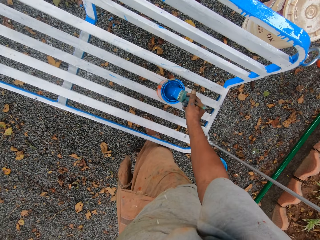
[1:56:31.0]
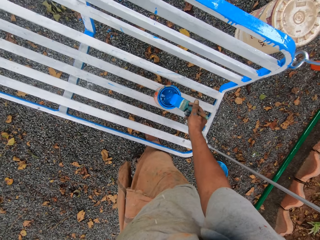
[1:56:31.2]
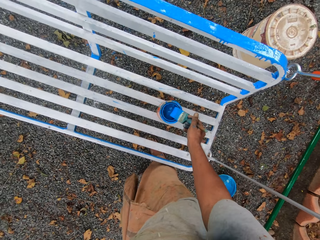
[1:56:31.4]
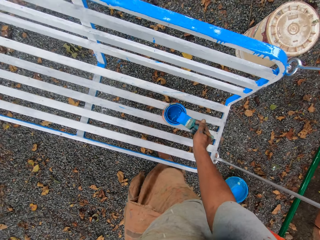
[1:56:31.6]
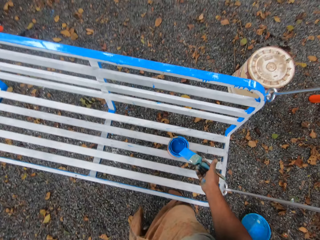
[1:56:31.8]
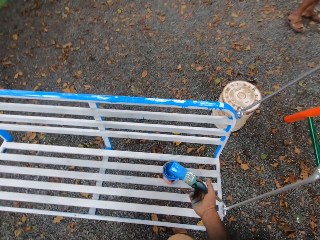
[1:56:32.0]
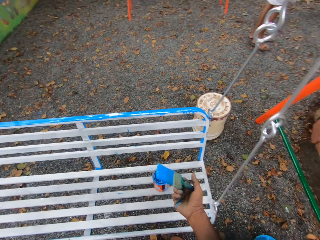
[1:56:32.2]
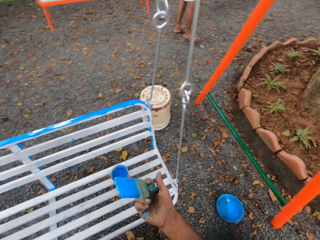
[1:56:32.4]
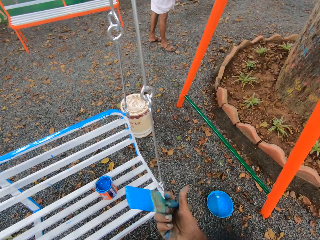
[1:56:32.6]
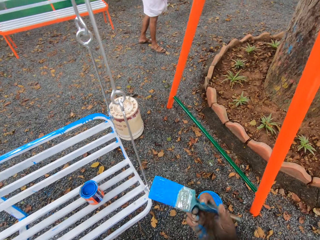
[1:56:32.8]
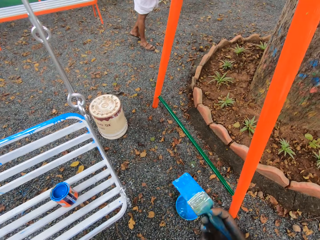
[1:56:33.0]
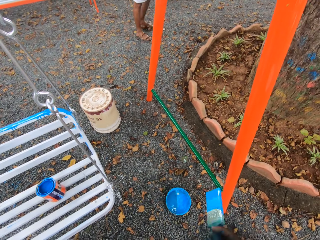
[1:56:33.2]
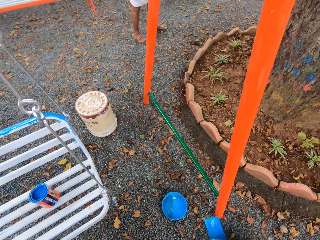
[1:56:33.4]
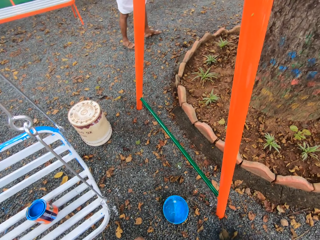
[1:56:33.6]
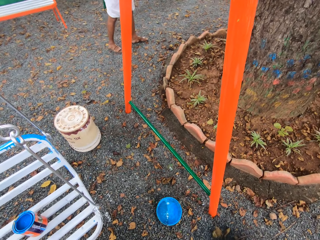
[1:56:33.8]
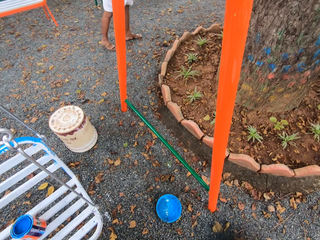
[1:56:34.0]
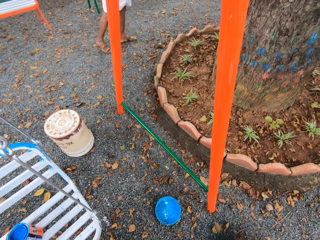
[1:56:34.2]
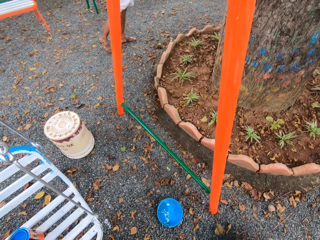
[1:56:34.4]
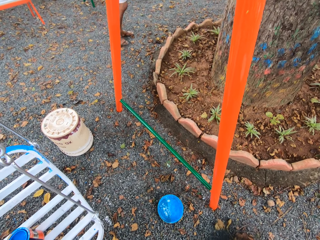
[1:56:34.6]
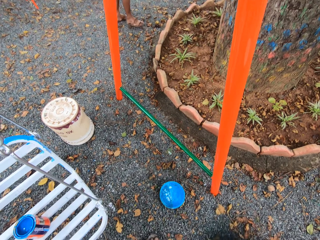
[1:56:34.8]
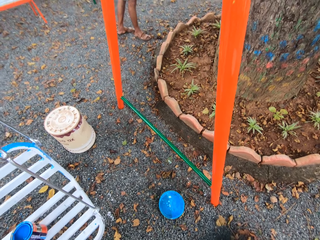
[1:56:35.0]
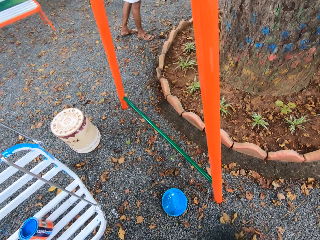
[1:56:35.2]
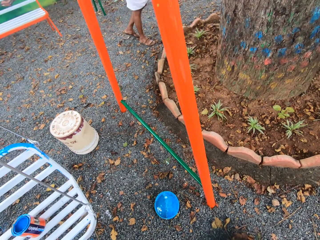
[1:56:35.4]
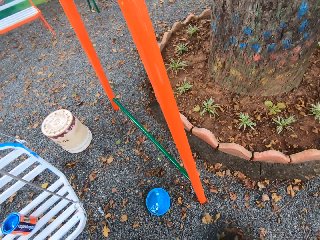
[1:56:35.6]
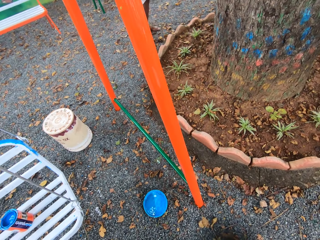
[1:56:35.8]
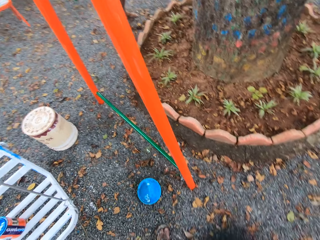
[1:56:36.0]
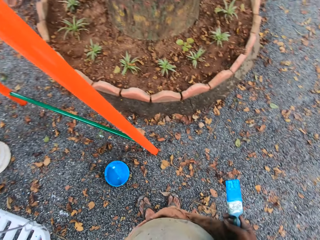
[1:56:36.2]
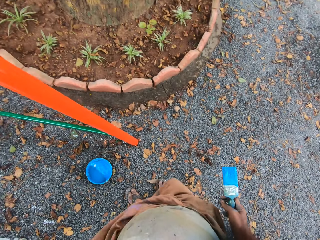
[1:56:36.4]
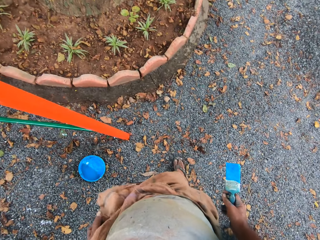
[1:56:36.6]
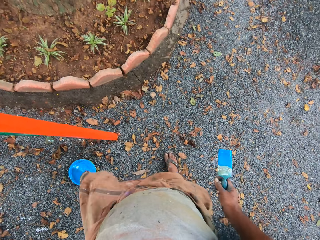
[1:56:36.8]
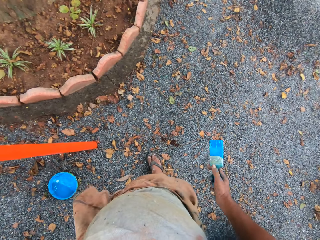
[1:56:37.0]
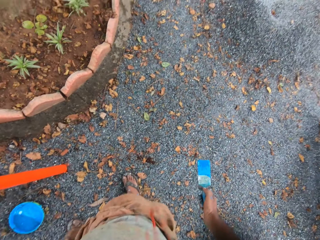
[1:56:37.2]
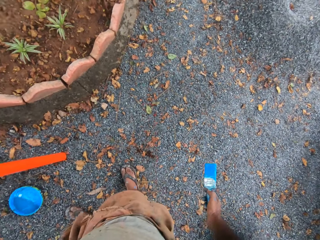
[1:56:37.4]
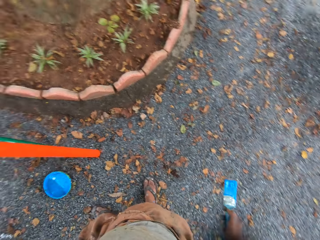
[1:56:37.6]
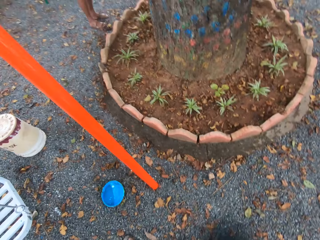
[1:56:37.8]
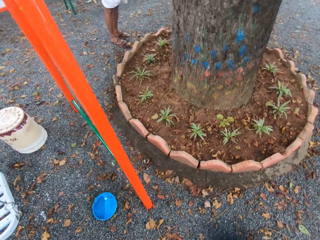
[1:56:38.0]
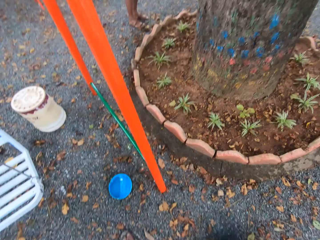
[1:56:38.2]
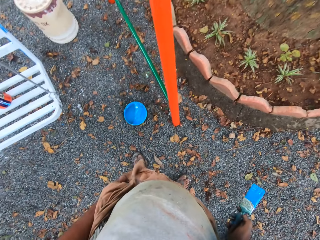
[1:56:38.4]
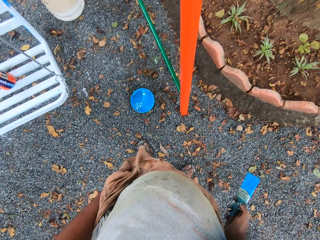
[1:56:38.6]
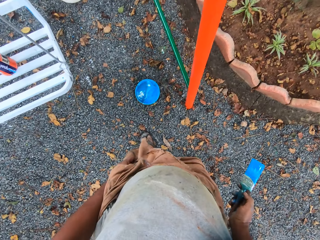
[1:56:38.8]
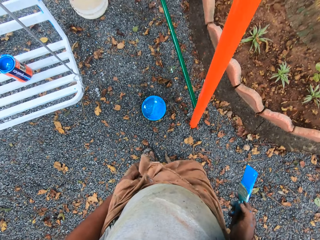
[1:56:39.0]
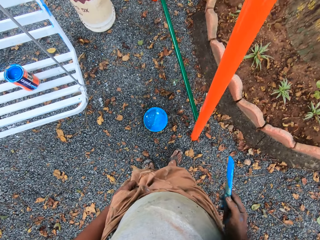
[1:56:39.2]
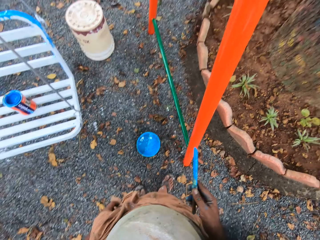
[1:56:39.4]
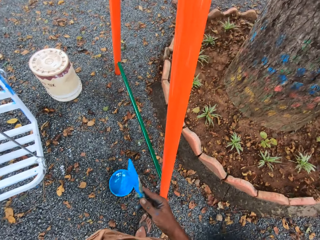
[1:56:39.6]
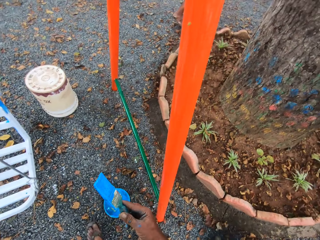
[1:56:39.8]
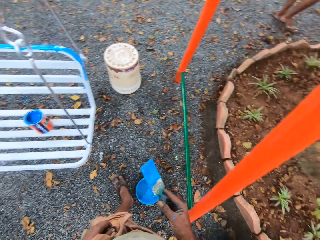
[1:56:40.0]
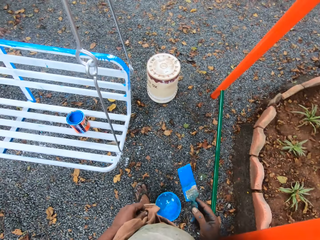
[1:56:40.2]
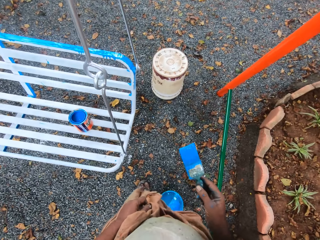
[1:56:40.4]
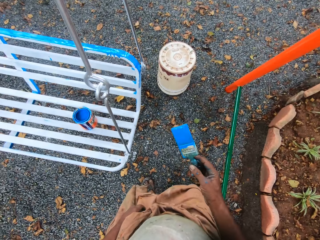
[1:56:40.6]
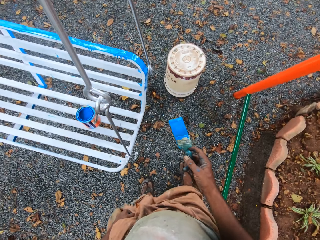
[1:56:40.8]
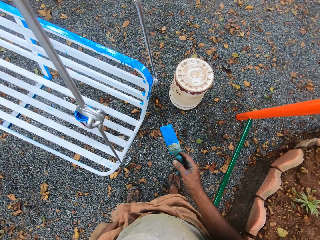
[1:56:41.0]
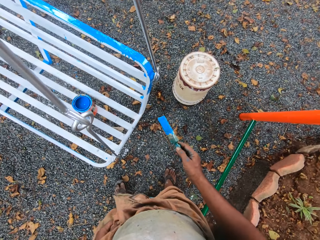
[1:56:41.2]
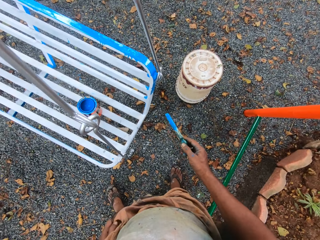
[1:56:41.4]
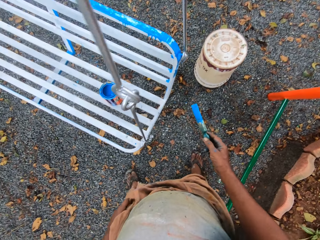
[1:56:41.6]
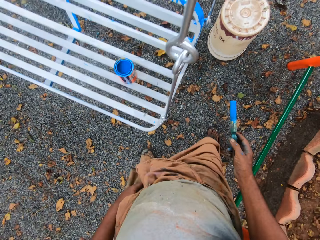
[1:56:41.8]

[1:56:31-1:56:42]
The camera wearer dips the paint brush into the paint tin. They discuss with a man.

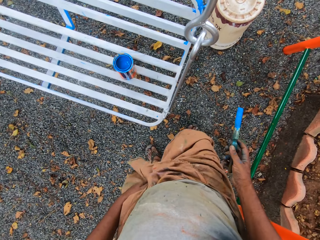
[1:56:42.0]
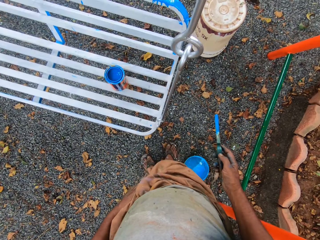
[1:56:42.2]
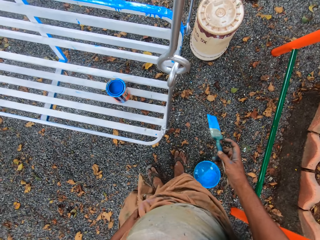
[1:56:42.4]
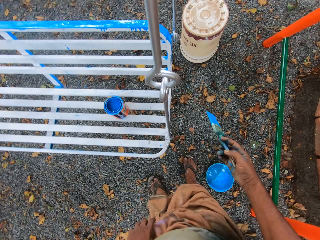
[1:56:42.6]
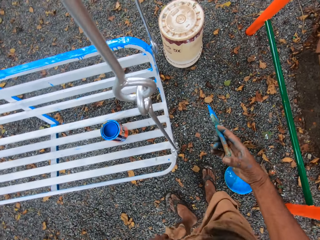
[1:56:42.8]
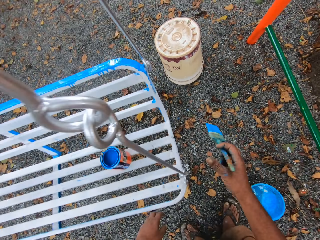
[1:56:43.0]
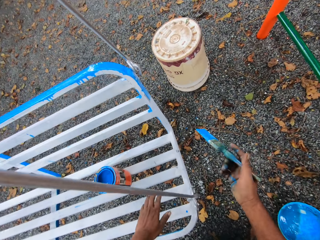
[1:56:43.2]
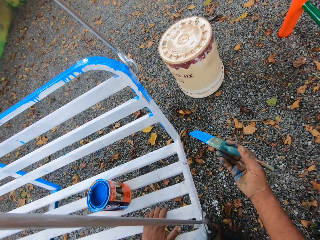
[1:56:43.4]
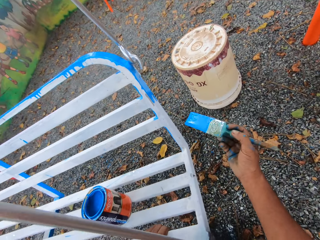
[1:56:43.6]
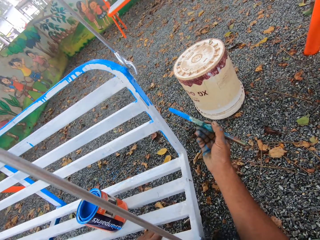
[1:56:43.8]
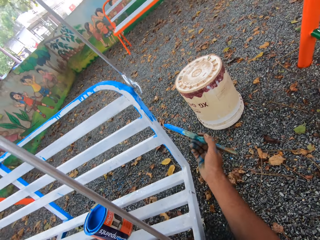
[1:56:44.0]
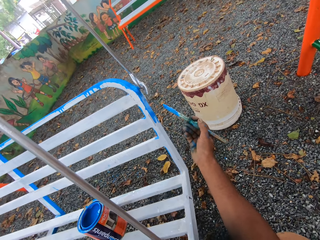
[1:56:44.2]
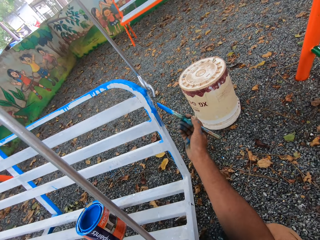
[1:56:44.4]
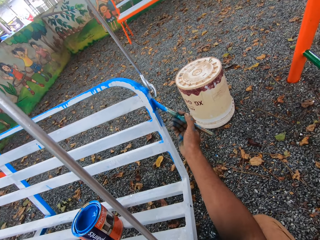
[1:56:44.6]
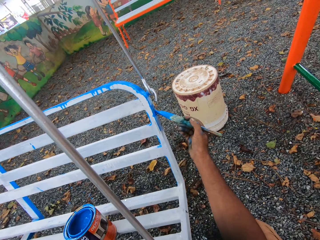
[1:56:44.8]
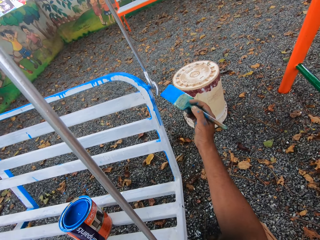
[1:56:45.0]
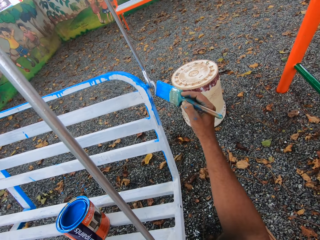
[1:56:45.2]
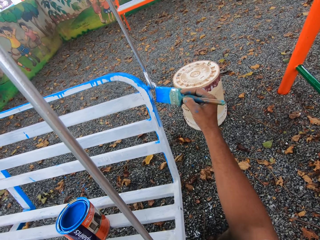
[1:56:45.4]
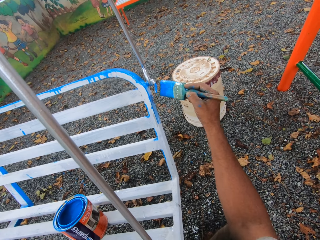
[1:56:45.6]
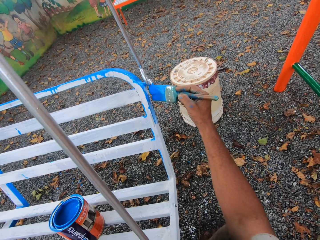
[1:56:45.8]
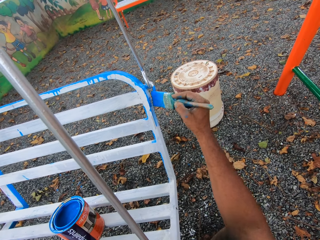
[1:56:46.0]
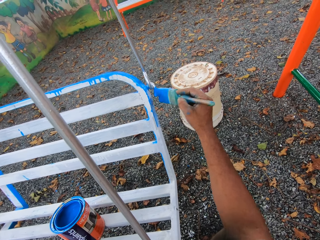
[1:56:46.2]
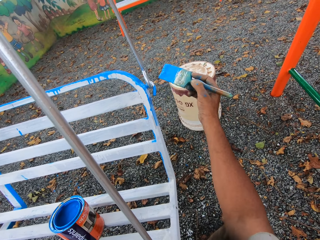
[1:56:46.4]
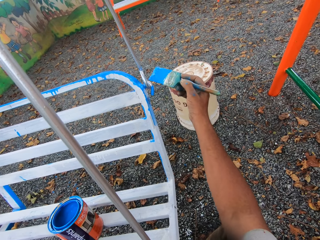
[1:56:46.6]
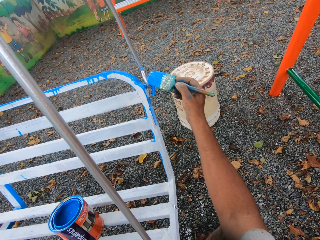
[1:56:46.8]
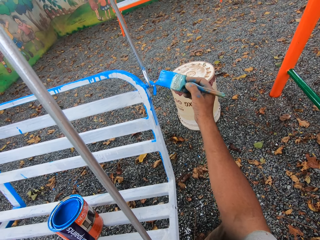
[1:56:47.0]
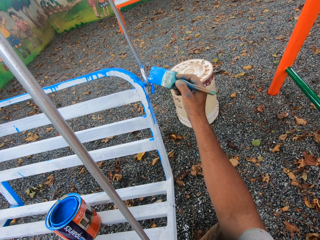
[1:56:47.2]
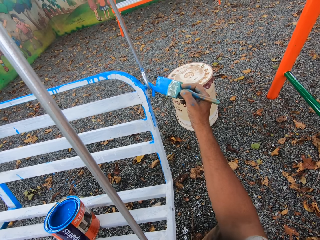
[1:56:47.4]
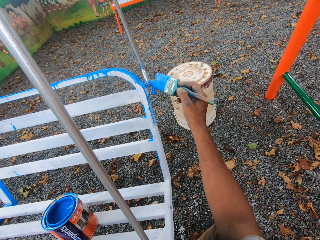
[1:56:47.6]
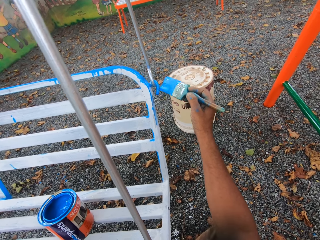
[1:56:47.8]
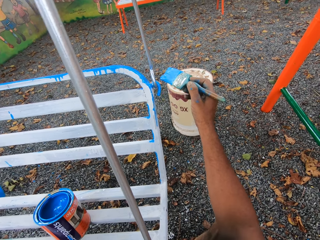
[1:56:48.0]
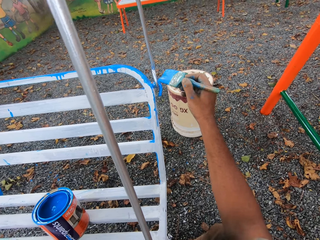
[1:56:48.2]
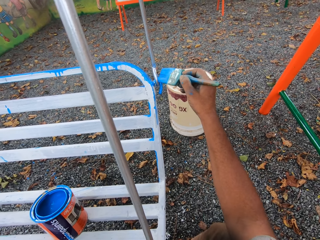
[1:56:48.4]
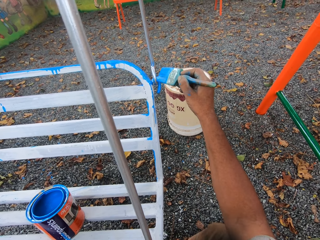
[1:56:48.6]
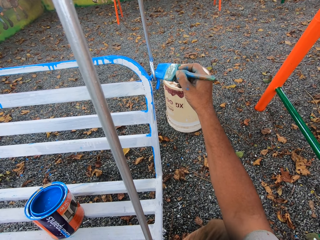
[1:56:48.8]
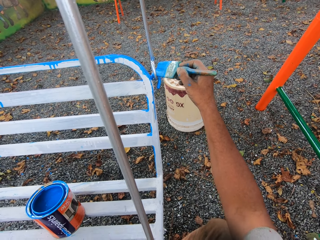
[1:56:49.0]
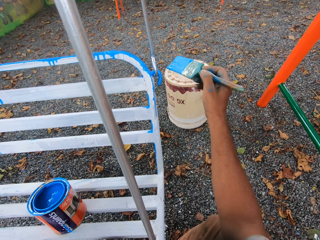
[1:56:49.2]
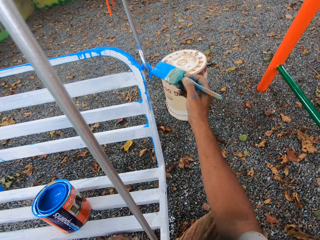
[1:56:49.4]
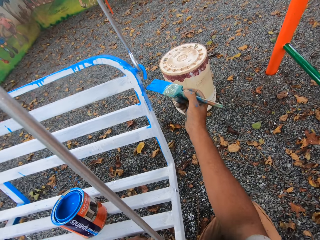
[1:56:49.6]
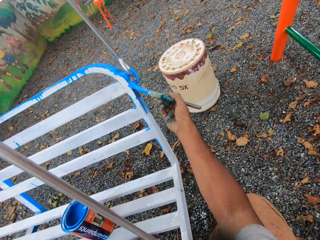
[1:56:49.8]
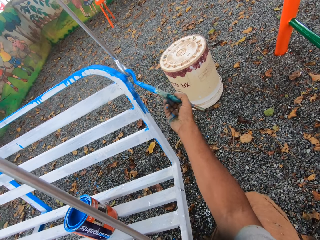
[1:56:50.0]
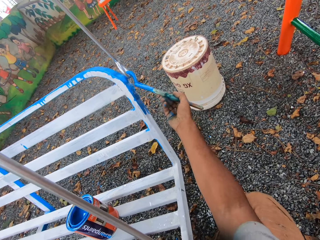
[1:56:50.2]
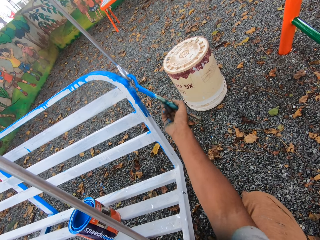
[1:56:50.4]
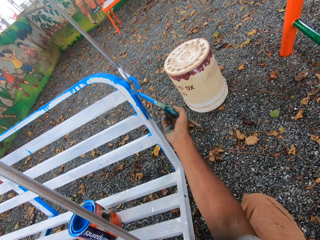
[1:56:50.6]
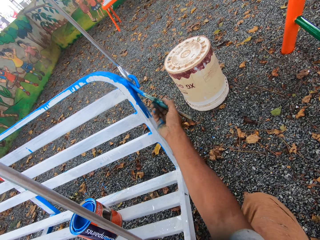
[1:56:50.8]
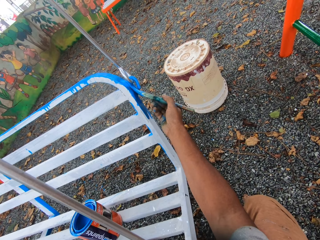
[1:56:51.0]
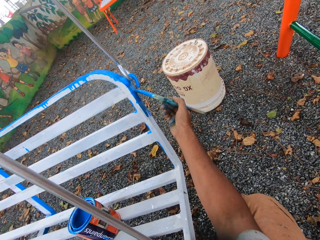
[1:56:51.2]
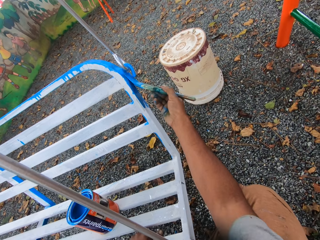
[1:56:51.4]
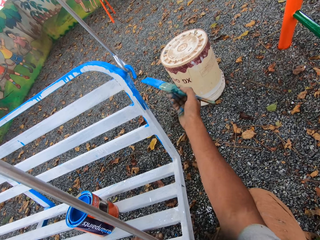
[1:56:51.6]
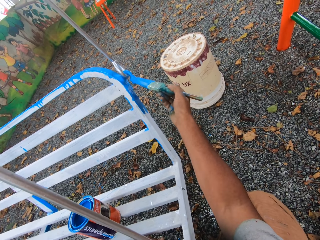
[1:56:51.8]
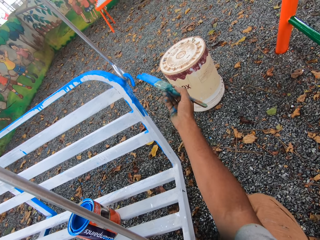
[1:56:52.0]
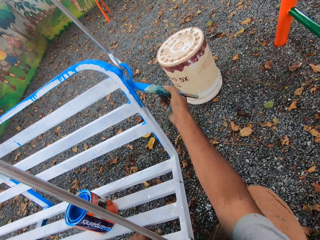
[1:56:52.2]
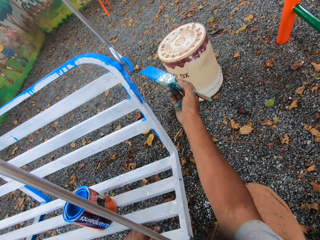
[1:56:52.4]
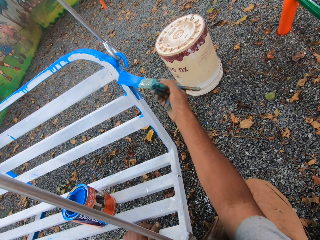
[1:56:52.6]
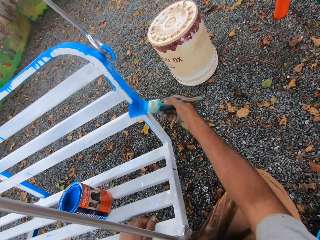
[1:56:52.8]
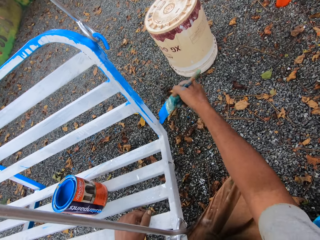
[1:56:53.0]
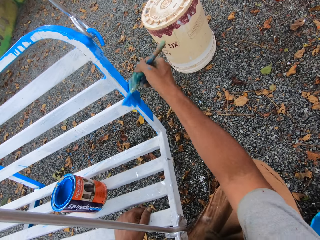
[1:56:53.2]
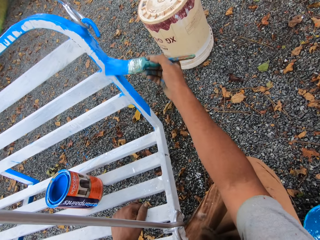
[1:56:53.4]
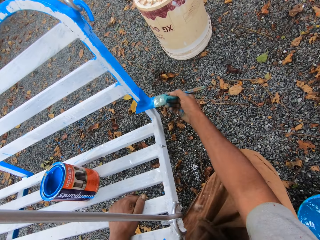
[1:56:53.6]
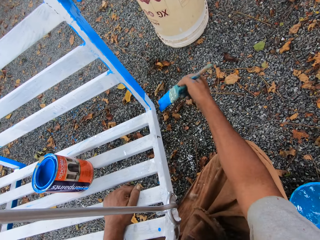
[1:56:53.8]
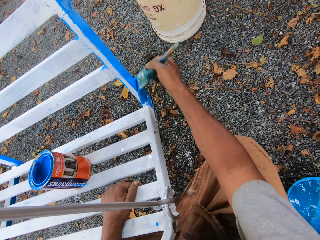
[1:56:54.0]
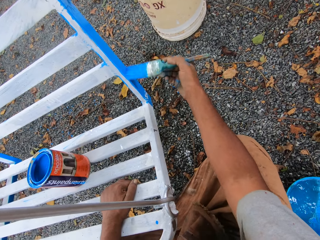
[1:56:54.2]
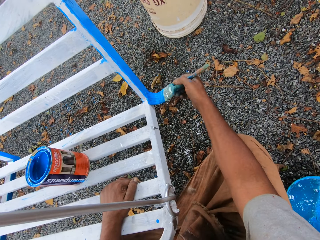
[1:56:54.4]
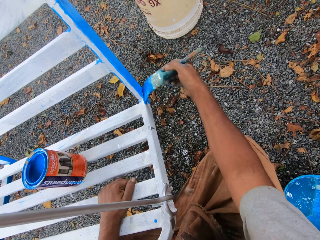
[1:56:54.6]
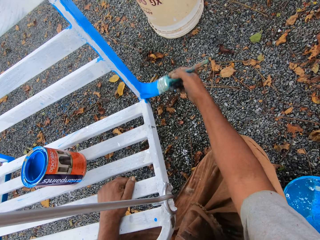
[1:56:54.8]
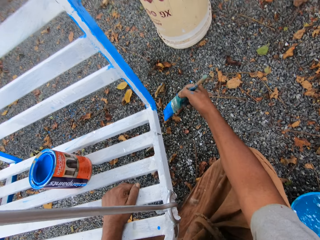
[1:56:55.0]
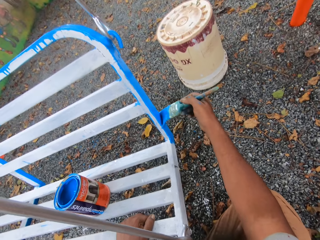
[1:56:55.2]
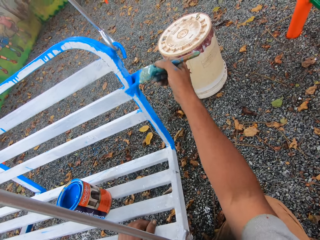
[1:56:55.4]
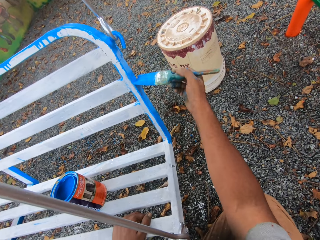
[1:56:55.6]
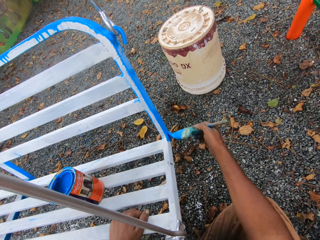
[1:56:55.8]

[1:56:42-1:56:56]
The camera wearer paints the metal chair with the paint brush.
